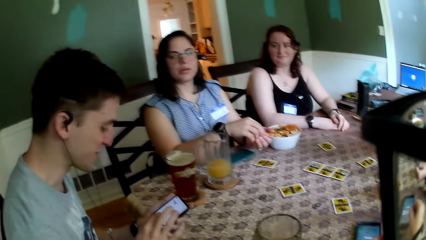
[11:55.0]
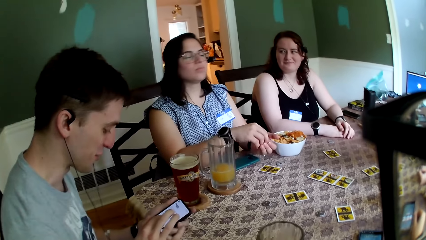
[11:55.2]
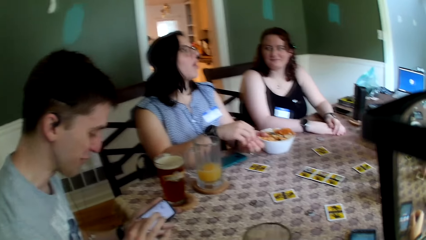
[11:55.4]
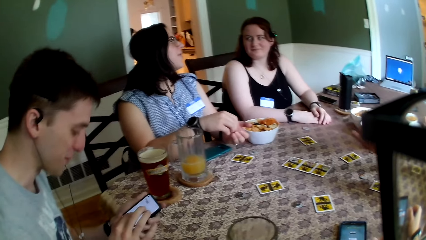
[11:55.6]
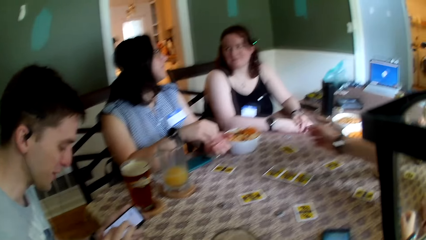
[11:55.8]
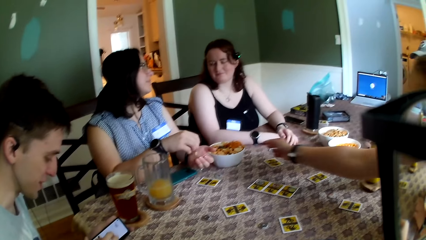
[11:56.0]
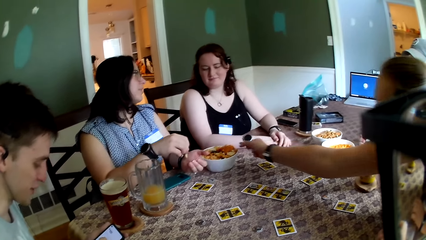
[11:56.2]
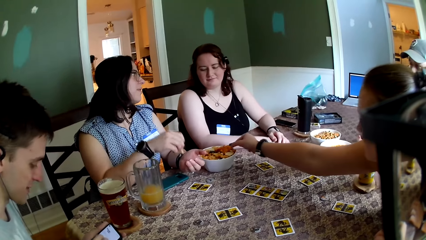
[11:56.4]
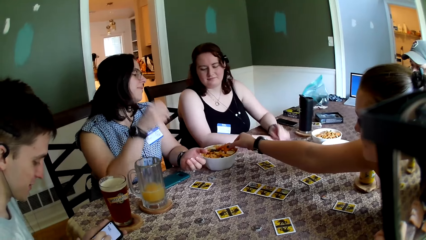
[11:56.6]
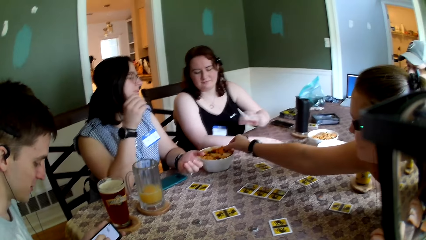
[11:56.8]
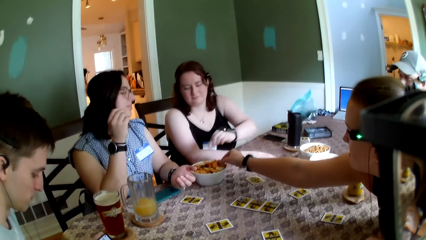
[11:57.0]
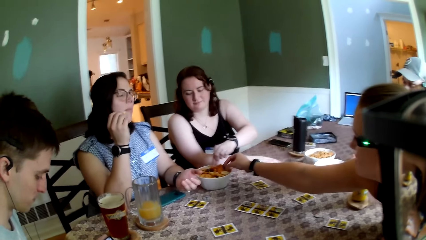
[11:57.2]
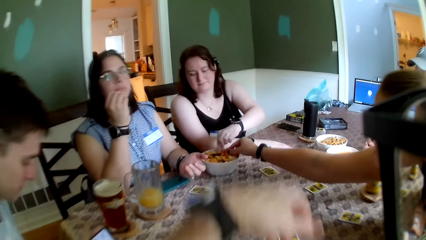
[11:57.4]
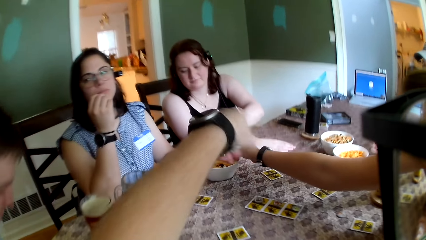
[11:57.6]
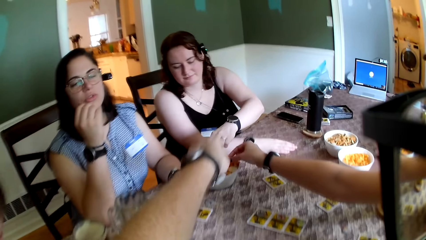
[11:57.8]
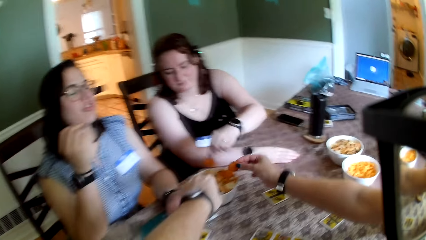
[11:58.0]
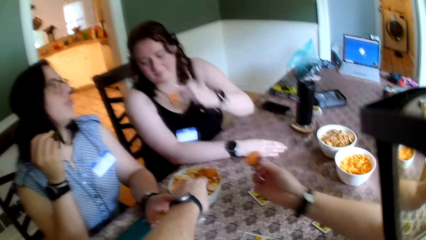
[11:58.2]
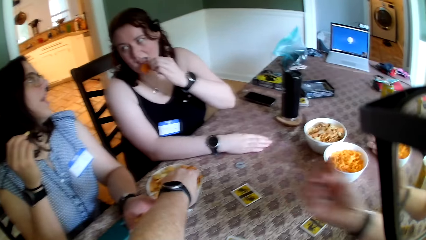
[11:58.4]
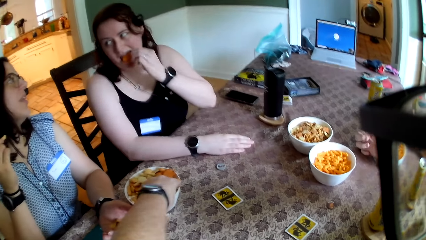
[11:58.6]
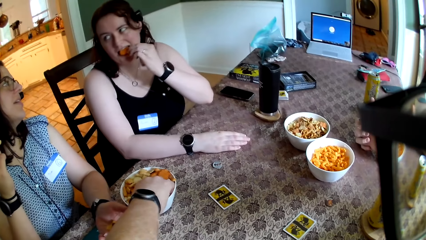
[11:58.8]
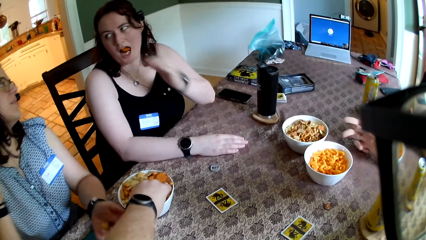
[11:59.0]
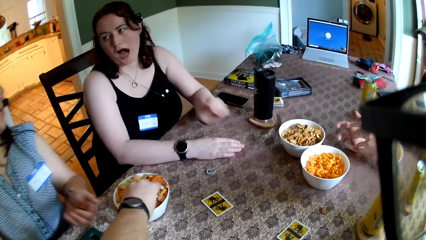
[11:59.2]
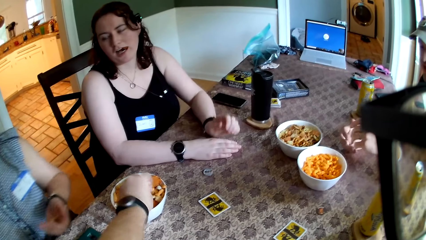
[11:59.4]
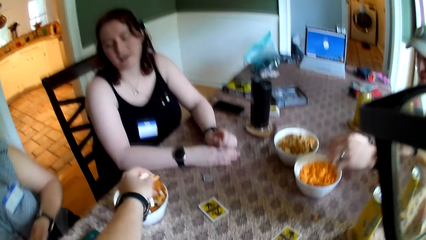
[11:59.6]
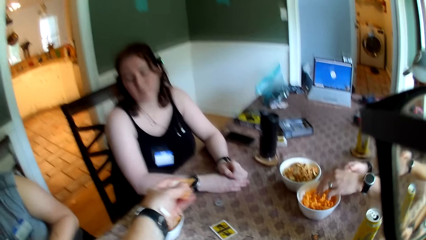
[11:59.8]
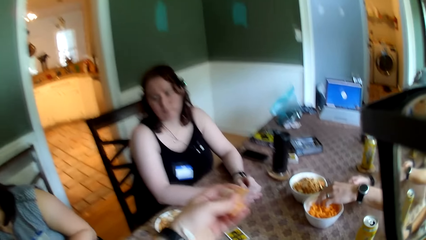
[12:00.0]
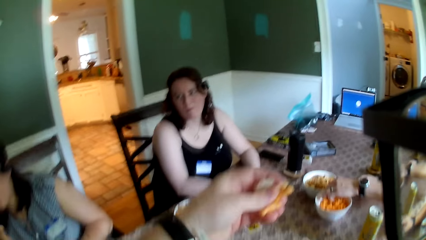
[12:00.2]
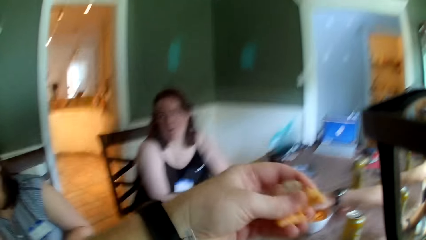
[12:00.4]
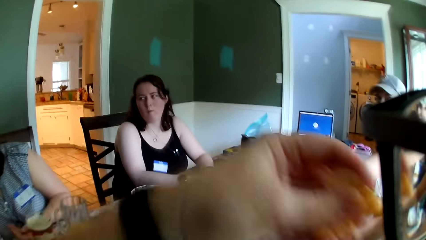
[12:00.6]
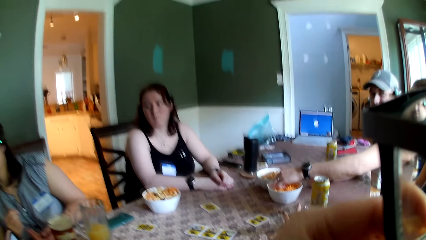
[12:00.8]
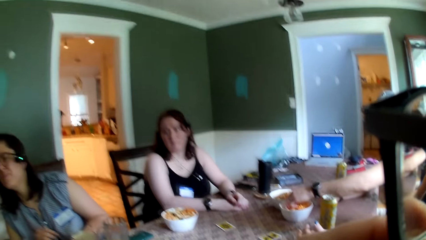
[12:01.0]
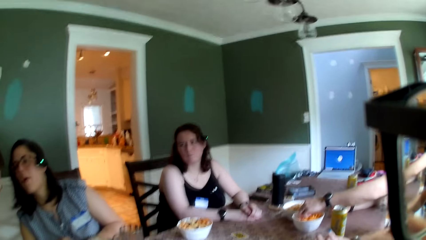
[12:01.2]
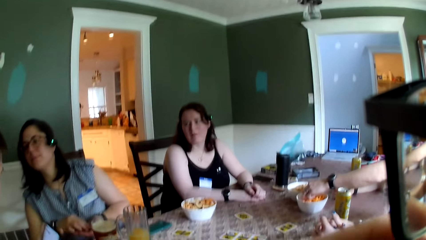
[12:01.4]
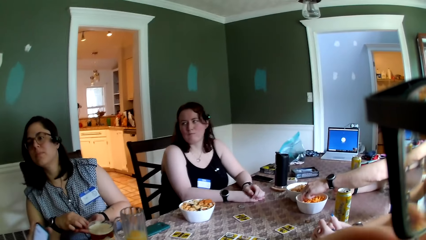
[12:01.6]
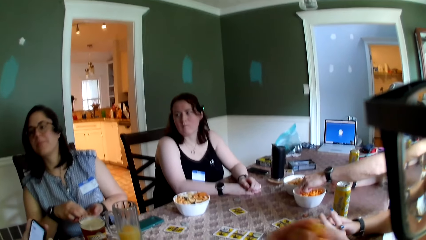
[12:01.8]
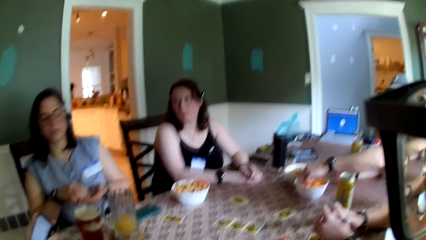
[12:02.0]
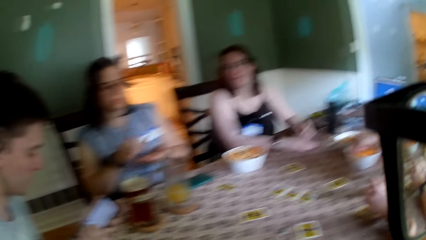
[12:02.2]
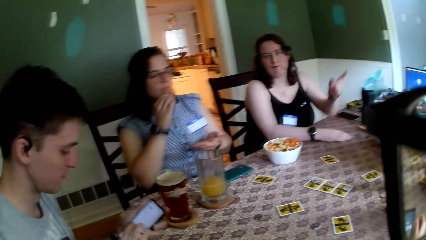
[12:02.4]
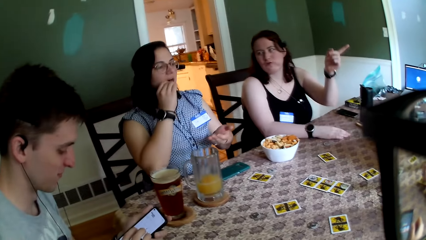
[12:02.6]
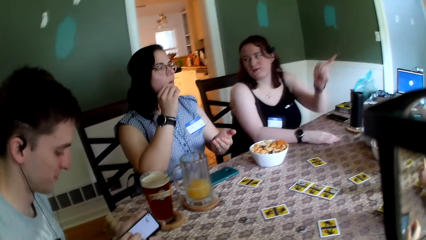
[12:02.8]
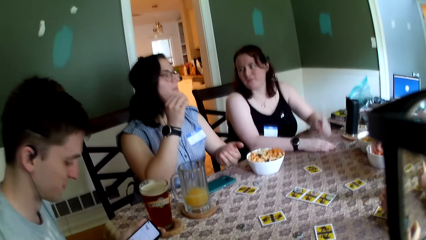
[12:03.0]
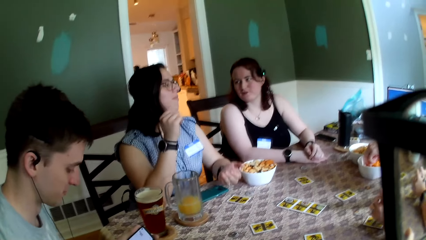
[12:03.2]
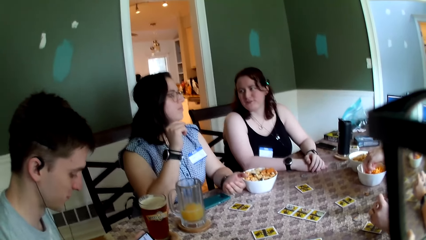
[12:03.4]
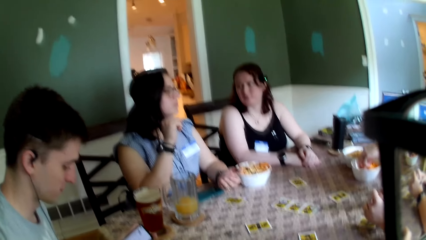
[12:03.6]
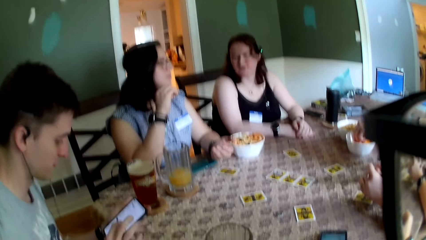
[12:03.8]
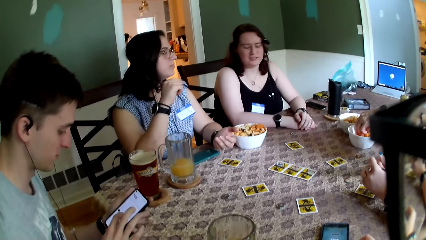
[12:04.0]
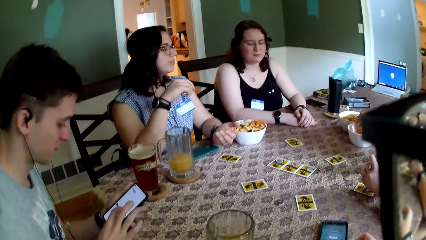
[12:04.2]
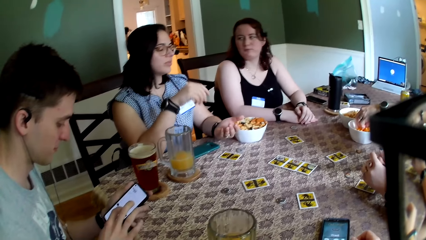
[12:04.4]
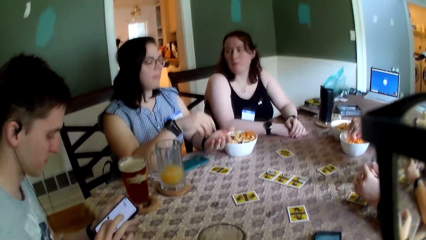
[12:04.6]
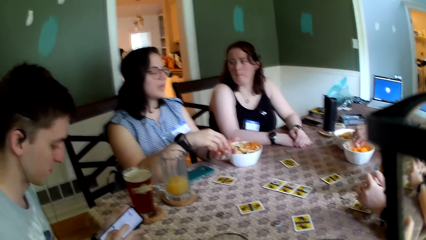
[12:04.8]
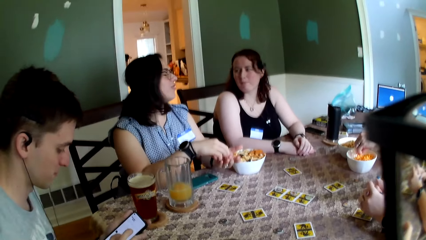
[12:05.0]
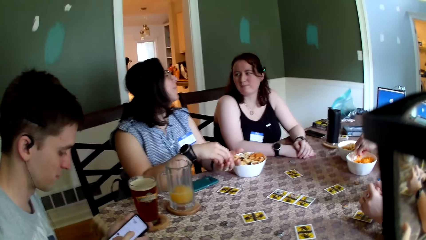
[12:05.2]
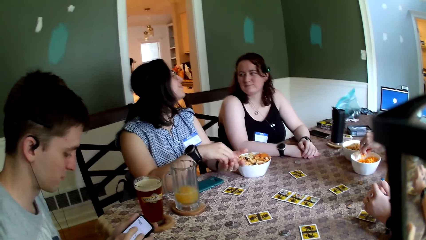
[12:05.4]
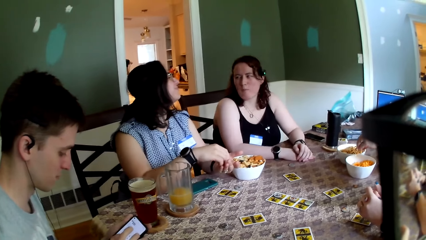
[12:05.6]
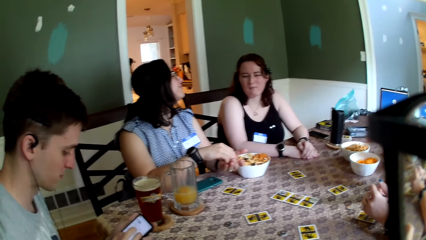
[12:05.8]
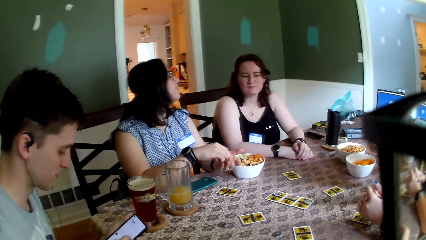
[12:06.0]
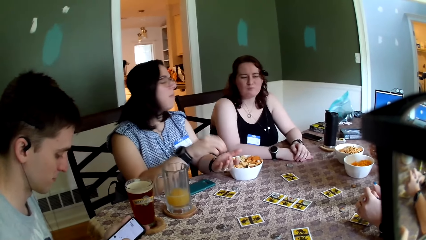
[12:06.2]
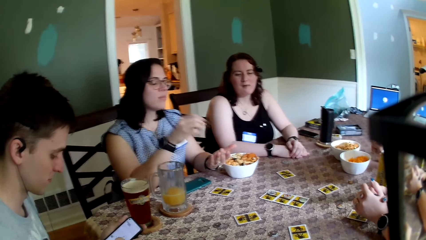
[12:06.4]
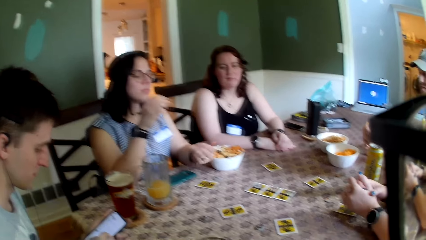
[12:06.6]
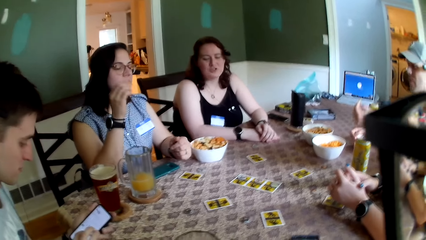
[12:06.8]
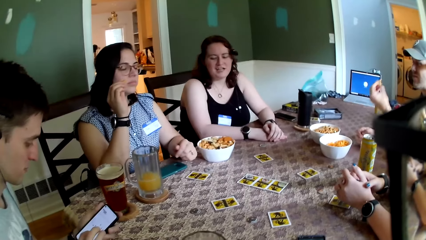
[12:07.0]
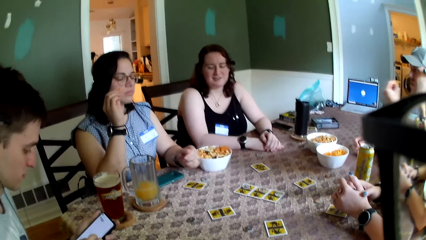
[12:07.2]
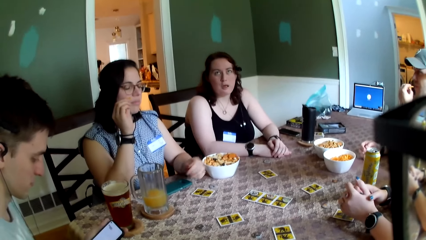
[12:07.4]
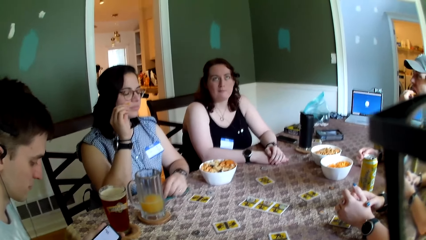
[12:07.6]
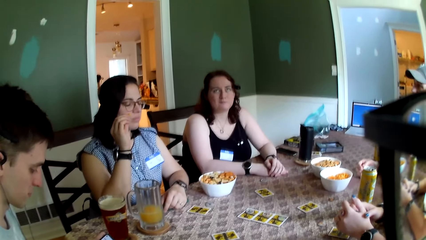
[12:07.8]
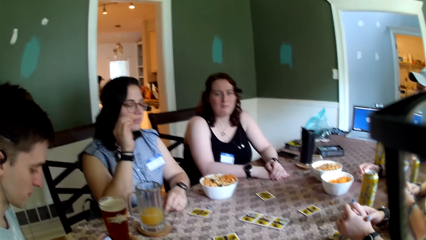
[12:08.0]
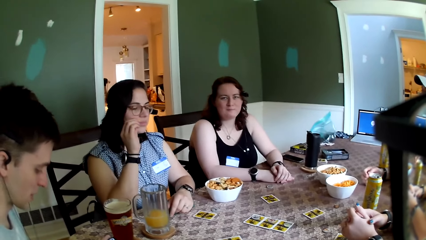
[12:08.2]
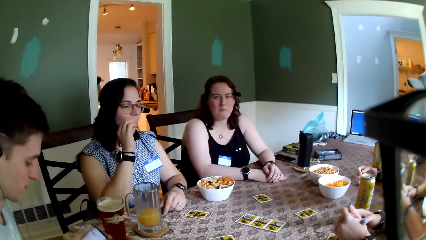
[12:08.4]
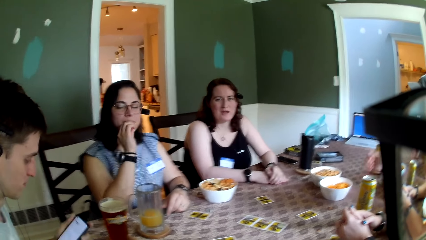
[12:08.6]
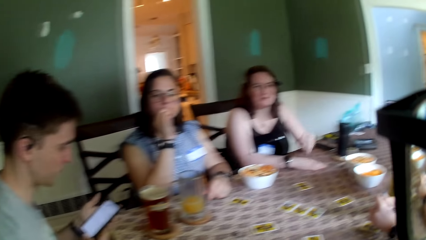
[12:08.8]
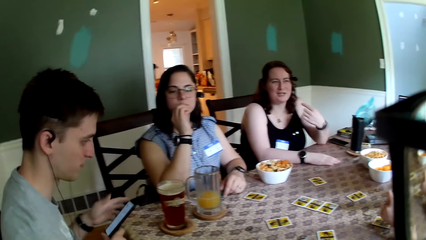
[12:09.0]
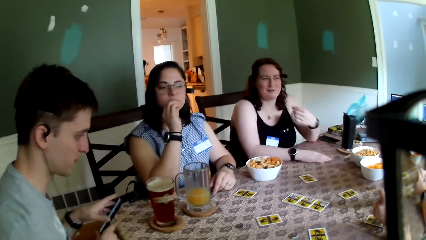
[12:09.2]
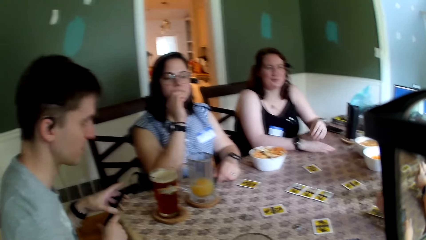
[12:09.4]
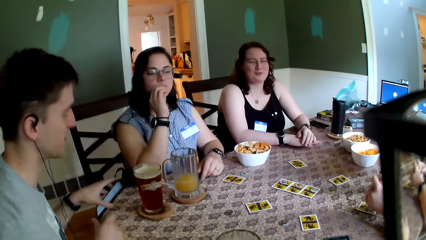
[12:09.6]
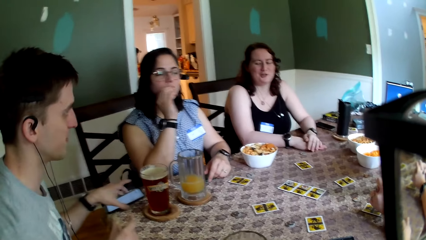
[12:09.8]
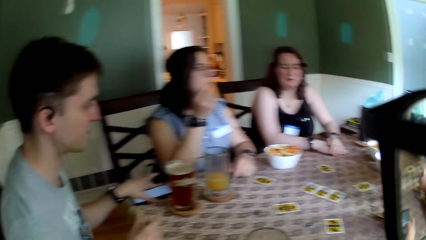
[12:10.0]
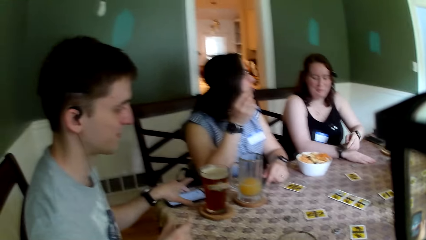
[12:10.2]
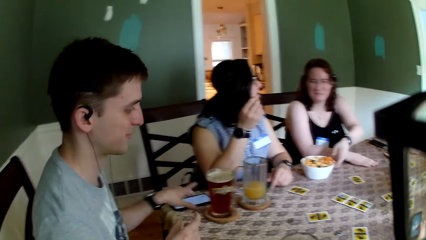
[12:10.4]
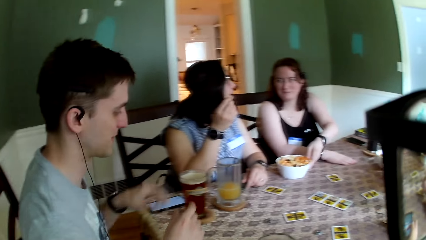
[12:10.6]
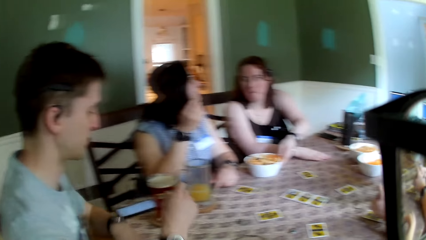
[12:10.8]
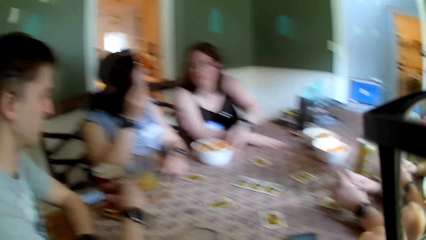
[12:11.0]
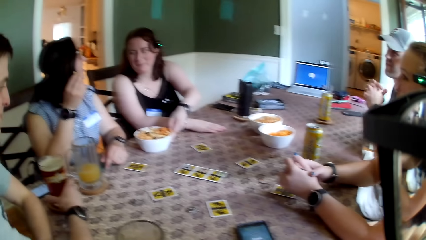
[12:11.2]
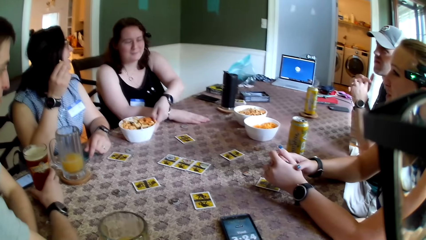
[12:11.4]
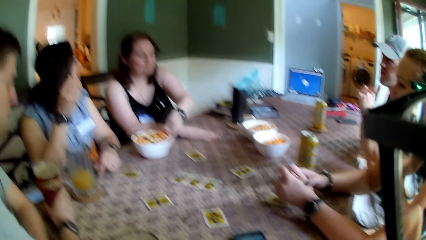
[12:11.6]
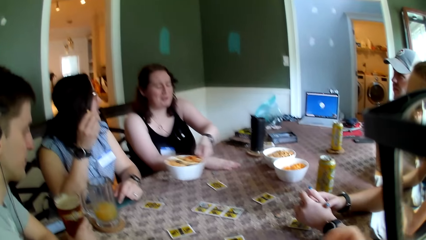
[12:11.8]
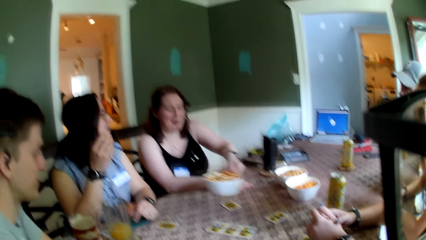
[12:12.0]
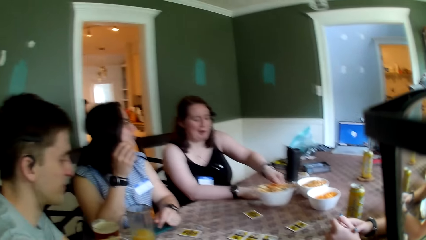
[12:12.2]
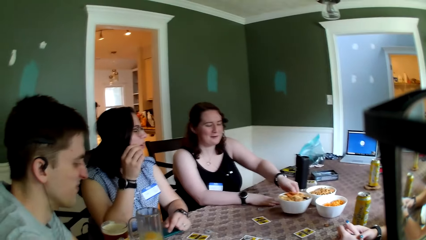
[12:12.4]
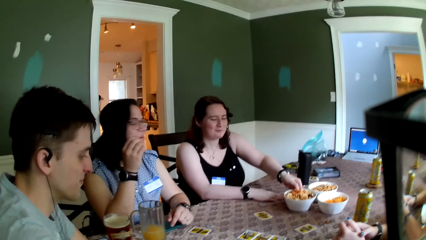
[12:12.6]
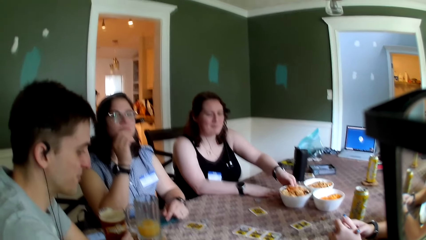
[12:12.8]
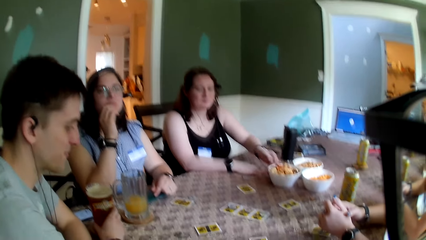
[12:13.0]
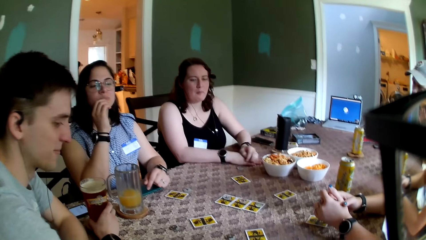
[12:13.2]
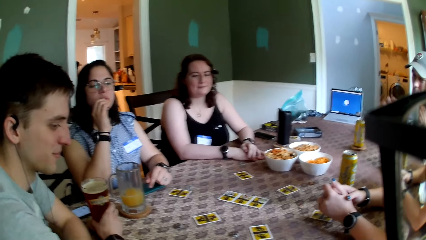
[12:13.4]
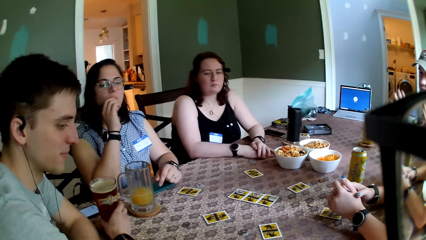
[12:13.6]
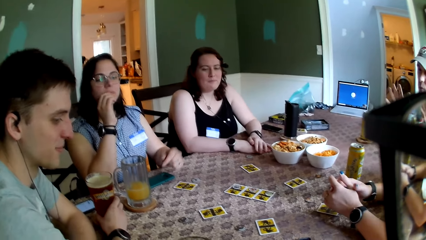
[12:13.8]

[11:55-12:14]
A woman picks up some biscuits from the bowl on the table with her right hand. Another woman eats biscuits from her left hand with her right hand. A third woman picks up some biscuits from the bowl on the table with her right hand. The camera wearer picks up some biscuits from the bowl on the table with his right hand. The third woman eats the biscuits from the bowl on the table with her left hand. The camera wearer eats the biscuits from the bowl on the table with his left hand. The second woman eats biscuits from the bowl on the table and from her left hand with her right hand. A lady interacts with another lady. The second woman places both hands on the table. The second woman eats biscuits from the bowl on the table with her right hand. The camera wearer interacts with the crowd. A man drops the phone on the table with his left hand and places both hands on the table. The second woman picks up the bowl from the table with her left hand and drops the bowl on the table with her left hand.
